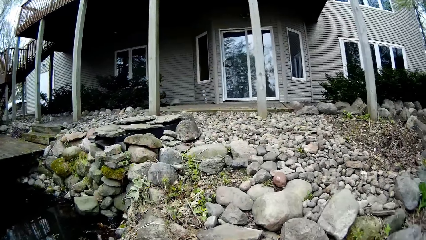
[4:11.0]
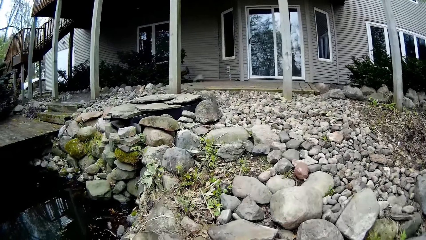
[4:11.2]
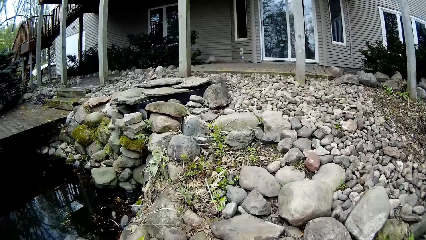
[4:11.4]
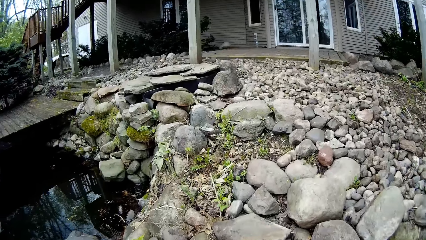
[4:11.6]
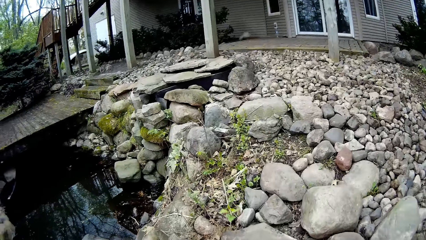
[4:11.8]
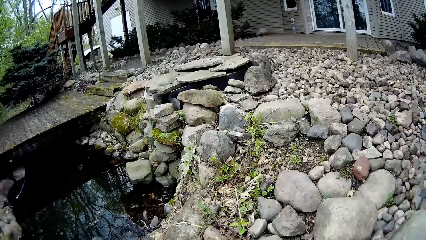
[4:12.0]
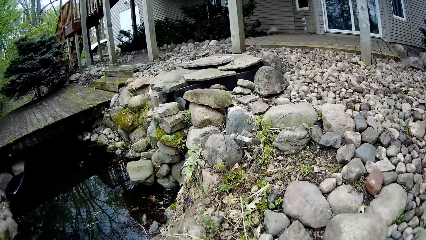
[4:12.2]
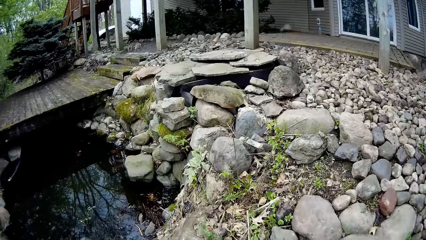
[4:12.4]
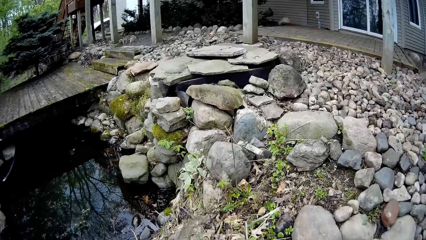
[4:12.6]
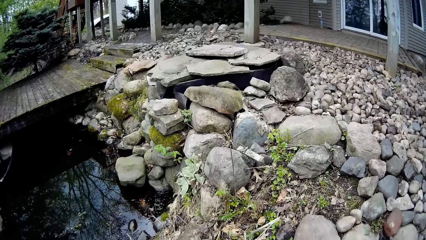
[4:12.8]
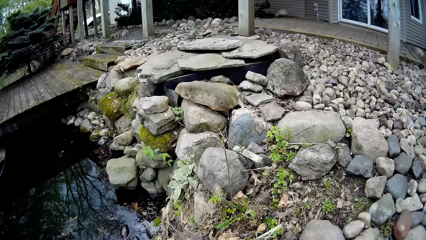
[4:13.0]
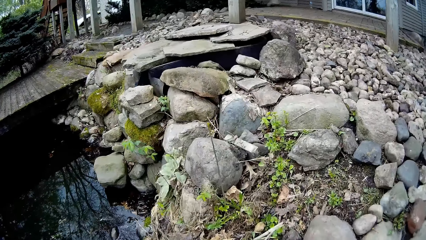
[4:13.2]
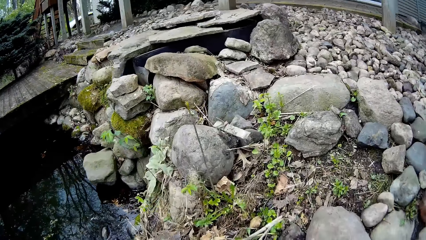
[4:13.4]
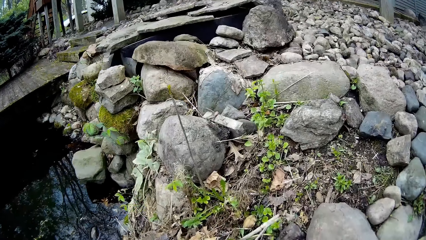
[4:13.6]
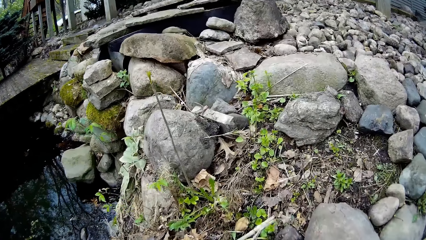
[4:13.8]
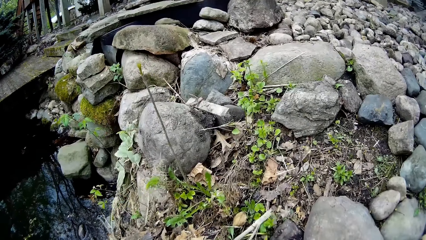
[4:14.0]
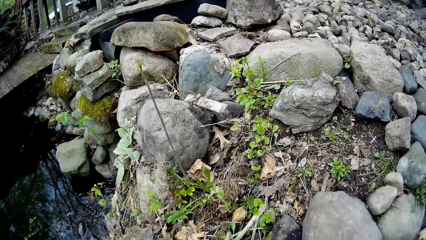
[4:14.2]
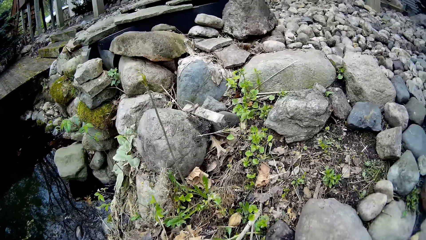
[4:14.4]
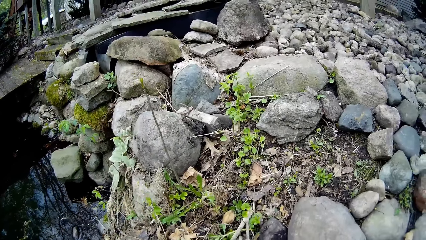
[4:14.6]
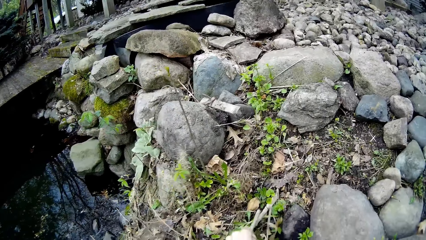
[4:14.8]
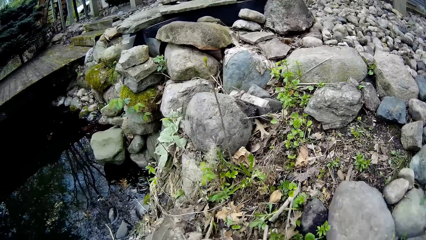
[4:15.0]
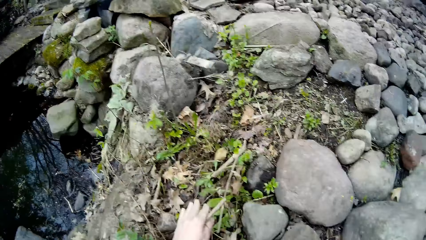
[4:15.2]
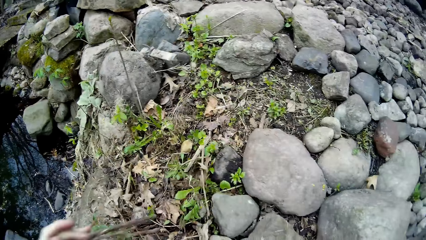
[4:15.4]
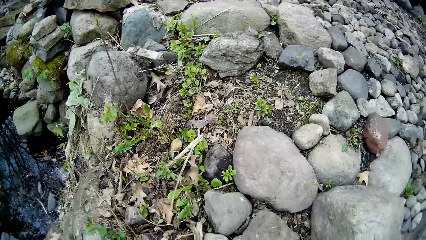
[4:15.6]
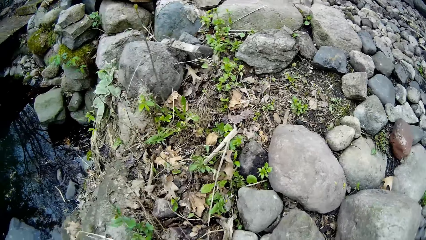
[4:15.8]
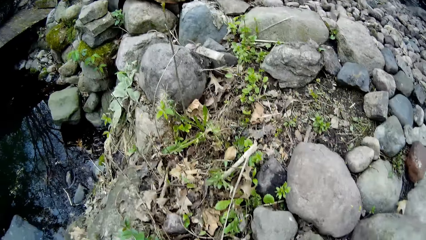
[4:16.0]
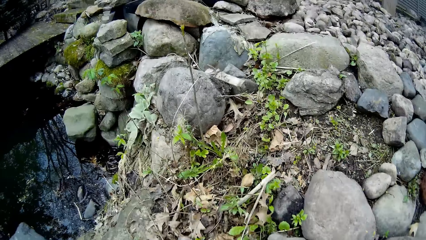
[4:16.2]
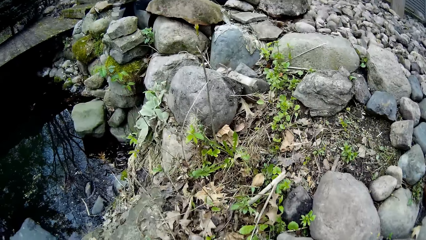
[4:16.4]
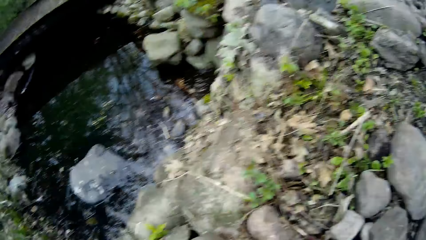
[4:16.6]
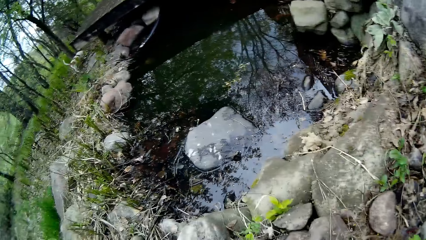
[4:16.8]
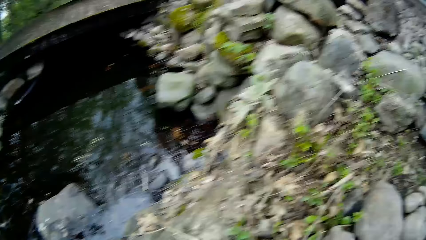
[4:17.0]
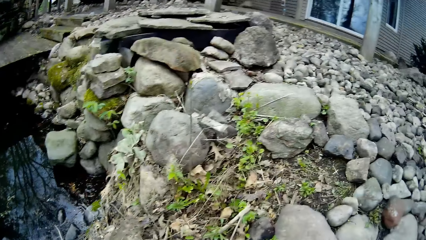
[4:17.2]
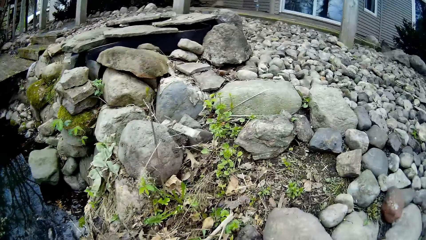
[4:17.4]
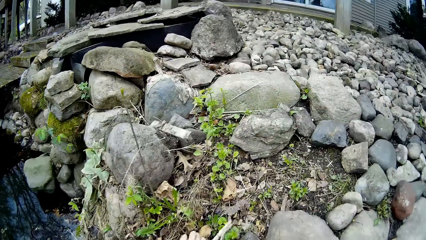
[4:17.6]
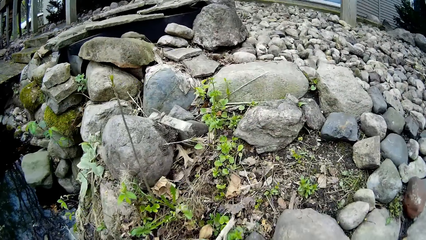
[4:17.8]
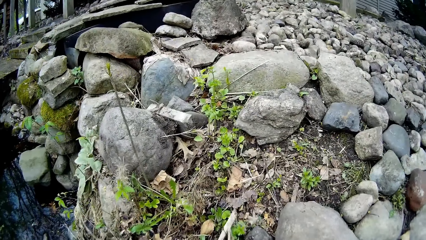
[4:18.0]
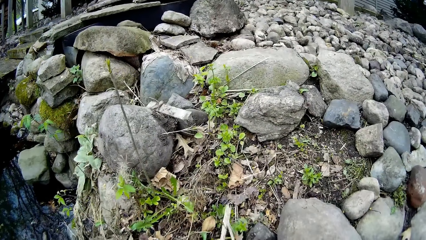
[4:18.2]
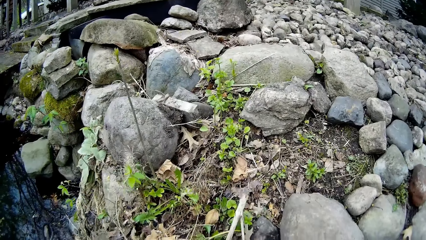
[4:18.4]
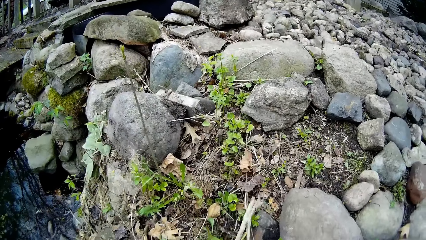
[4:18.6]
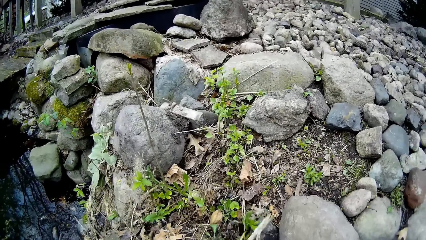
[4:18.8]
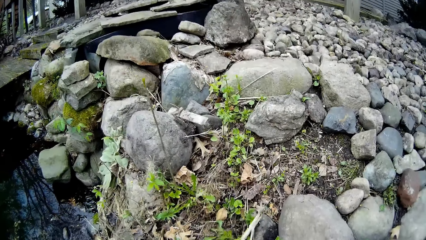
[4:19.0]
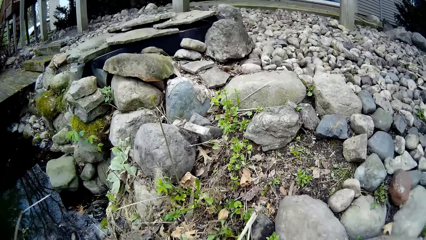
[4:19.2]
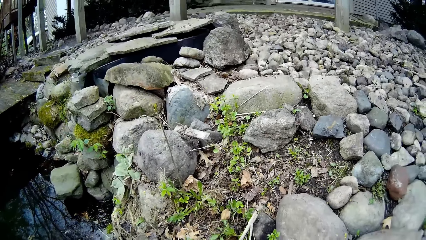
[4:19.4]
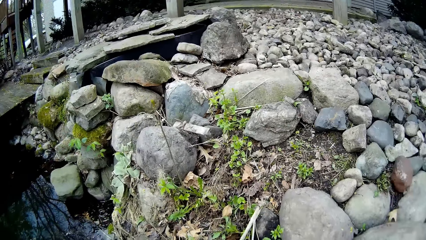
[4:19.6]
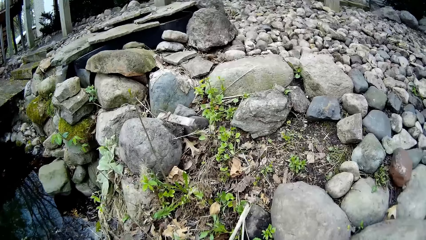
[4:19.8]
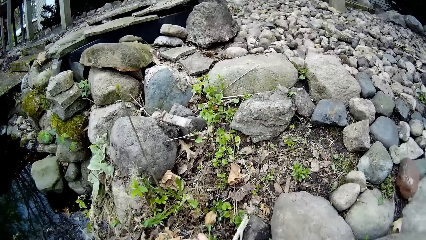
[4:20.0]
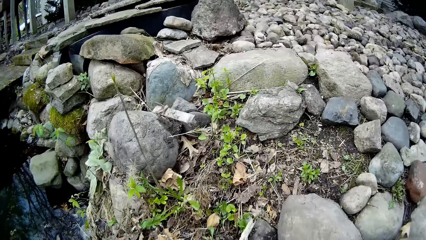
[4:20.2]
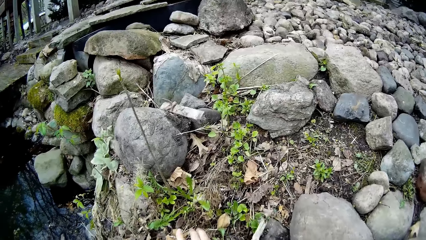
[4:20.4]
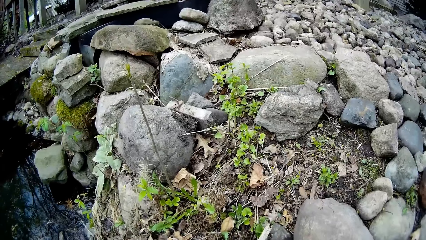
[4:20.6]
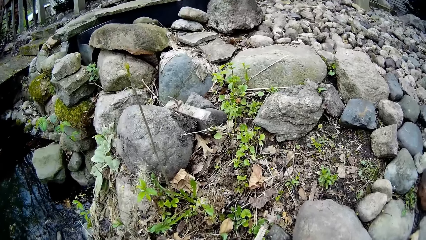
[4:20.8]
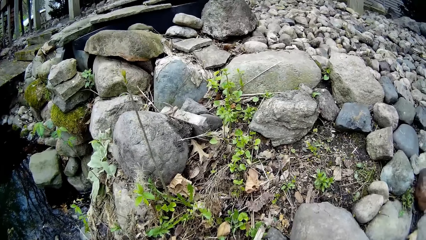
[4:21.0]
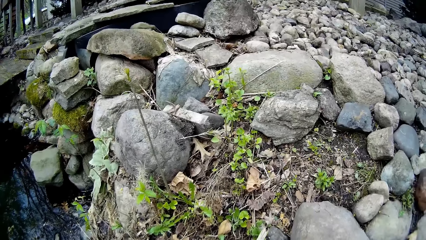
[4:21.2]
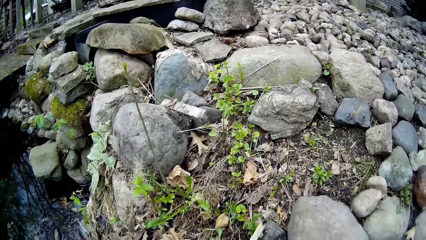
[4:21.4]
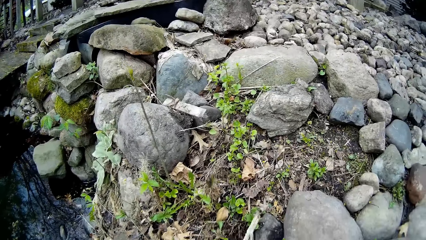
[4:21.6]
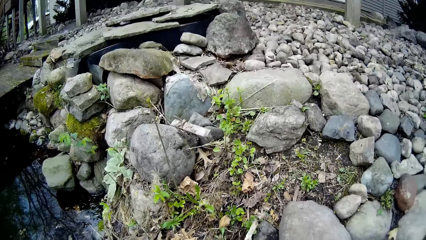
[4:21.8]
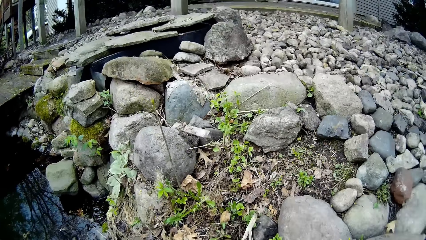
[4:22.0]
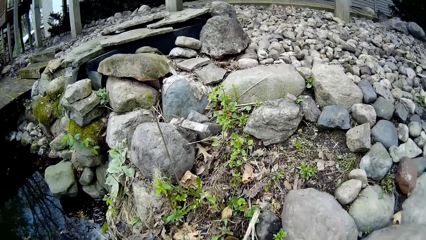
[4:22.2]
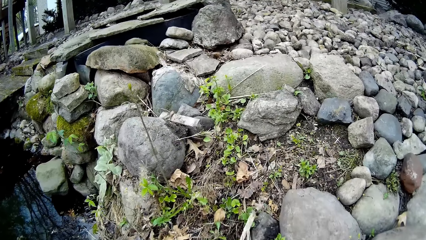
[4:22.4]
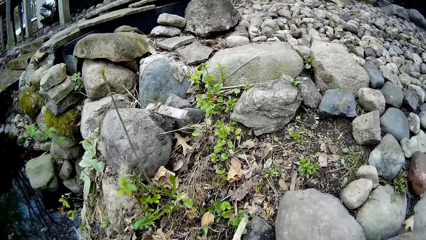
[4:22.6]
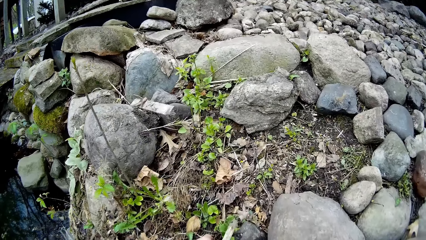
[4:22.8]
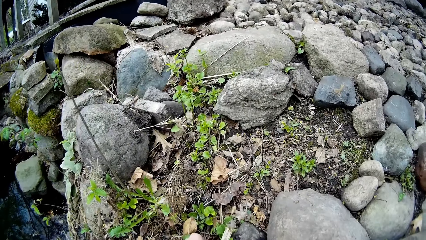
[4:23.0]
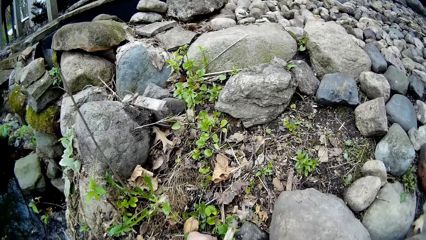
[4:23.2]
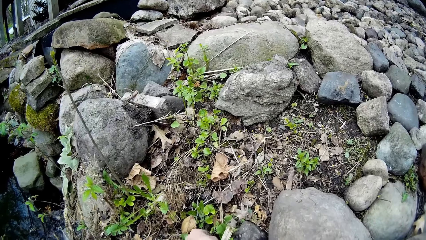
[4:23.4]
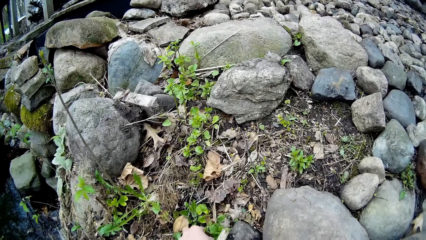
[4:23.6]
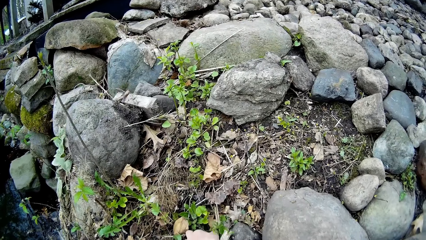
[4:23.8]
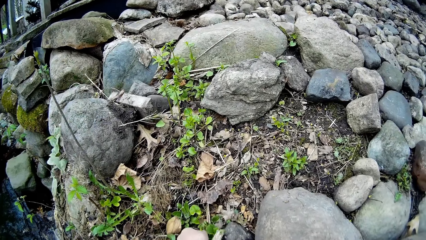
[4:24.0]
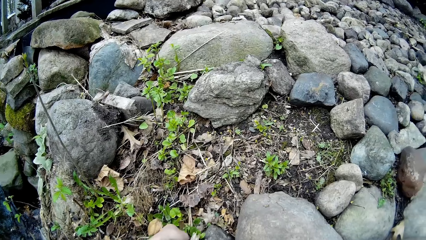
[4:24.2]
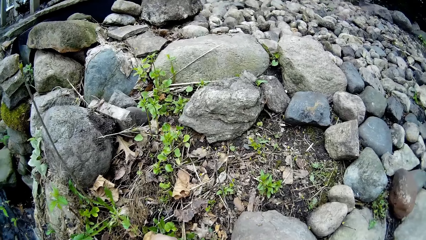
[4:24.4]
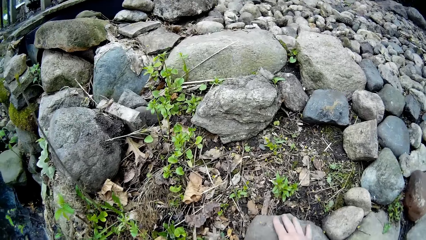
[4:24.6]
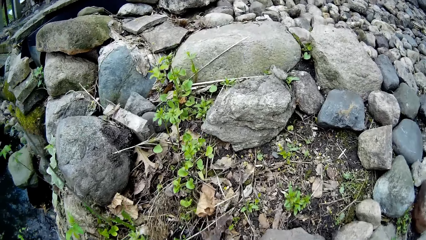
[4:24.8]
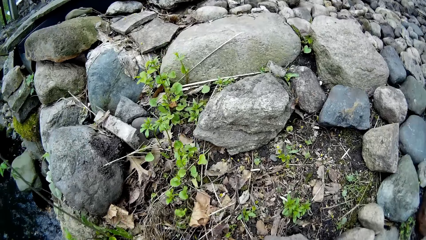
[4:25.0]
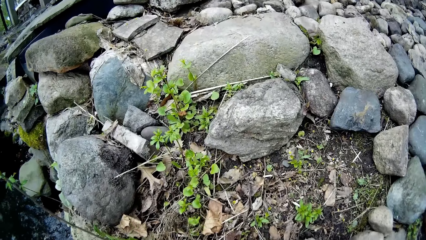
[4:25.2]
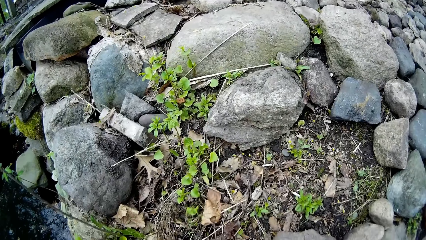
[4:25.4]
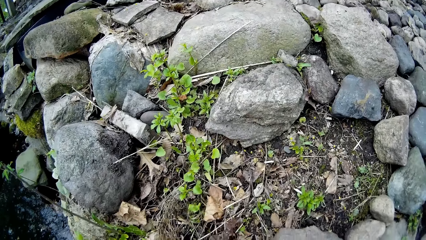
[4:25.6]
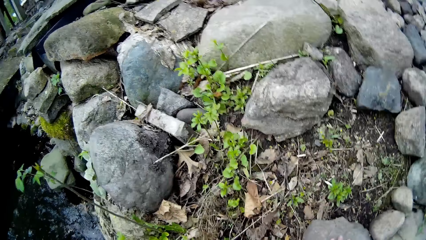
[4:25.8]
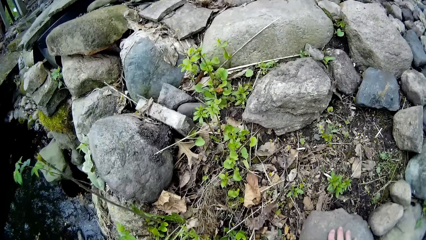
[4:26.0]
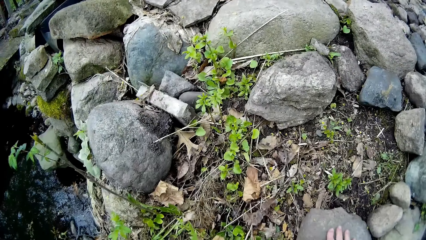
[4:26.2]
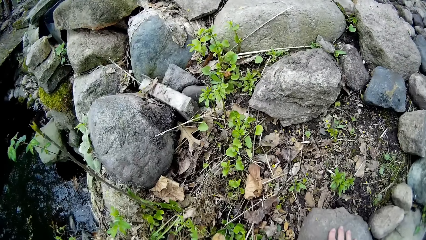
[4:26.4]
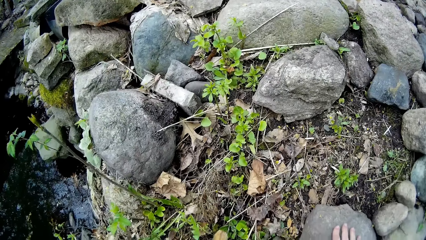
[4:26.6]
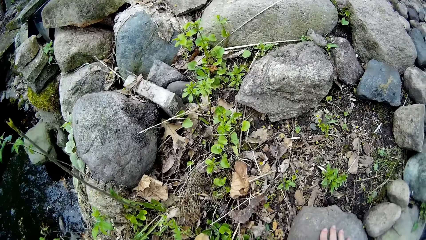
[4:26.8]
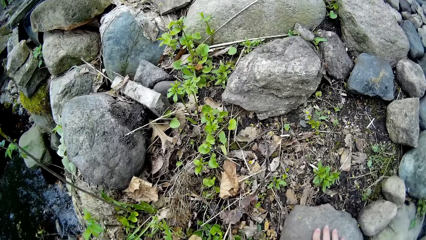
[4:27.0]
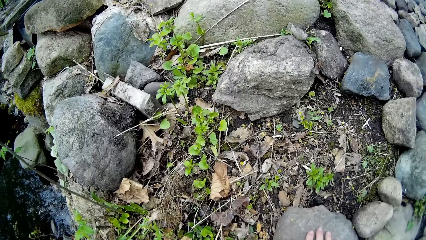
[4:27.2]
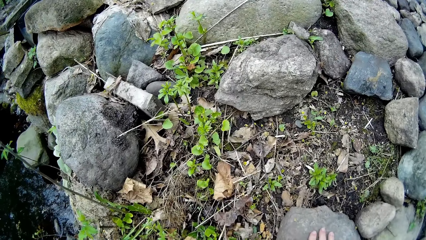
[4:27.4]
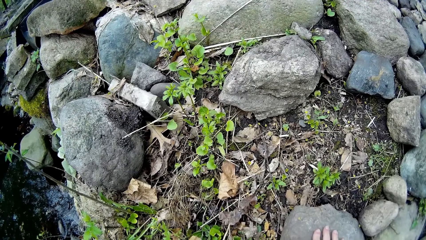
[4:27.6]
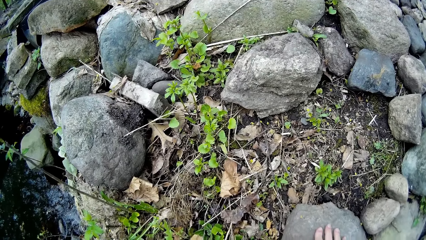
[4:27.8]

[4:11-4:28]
The camera wearer clears leaf debris on the ground with his hands. He touches the plant with the left hand.
